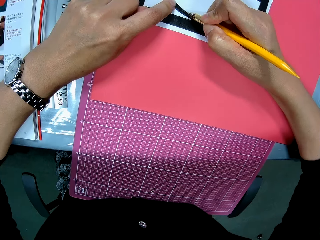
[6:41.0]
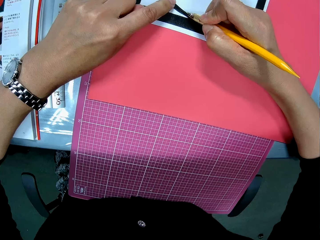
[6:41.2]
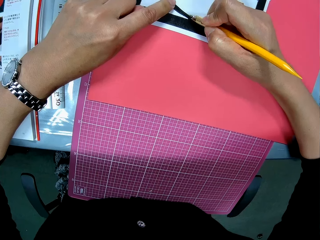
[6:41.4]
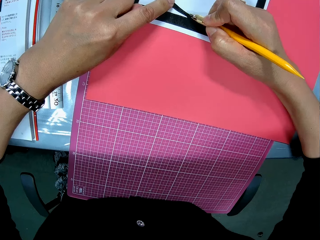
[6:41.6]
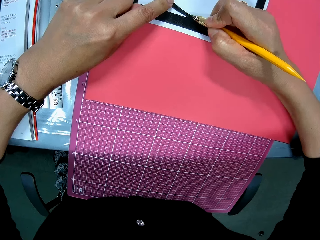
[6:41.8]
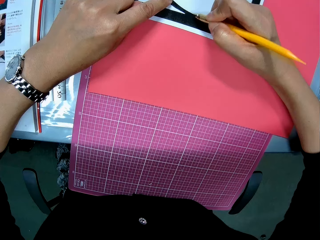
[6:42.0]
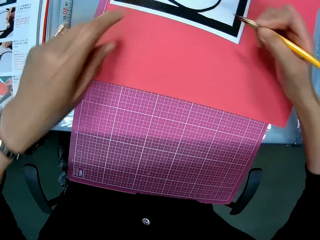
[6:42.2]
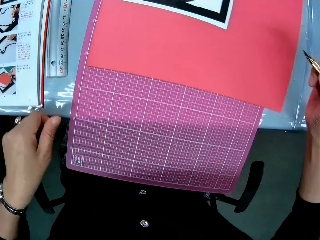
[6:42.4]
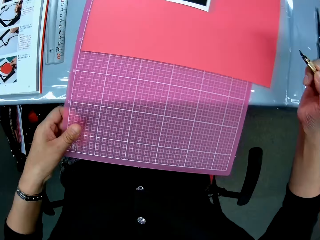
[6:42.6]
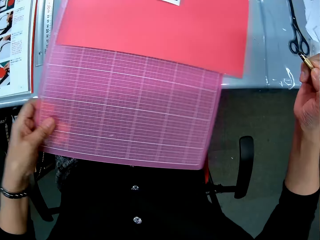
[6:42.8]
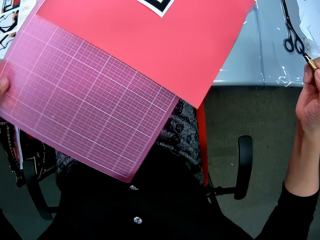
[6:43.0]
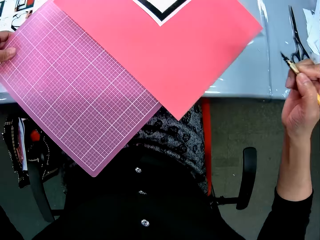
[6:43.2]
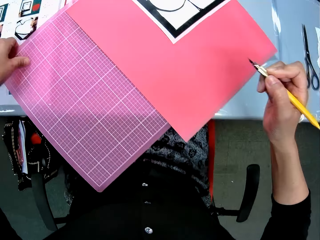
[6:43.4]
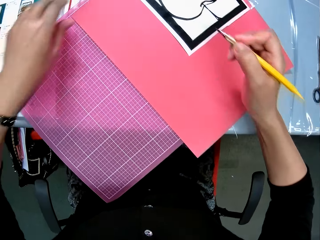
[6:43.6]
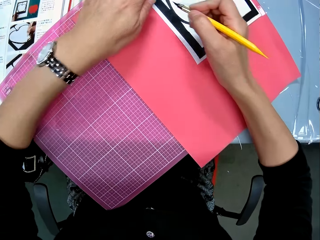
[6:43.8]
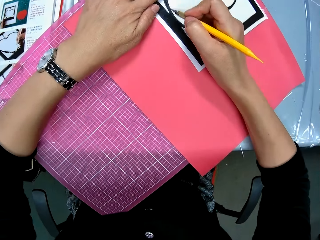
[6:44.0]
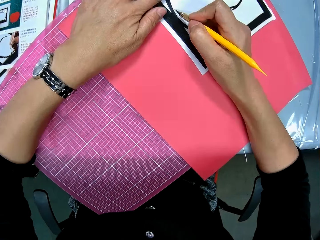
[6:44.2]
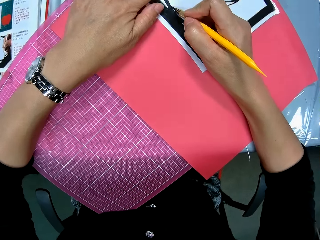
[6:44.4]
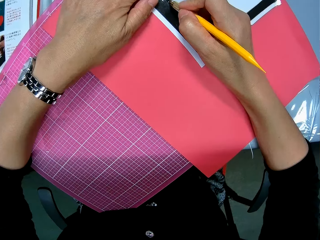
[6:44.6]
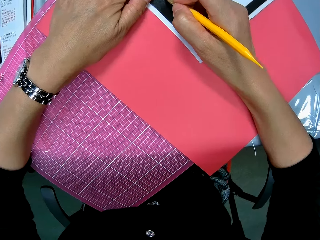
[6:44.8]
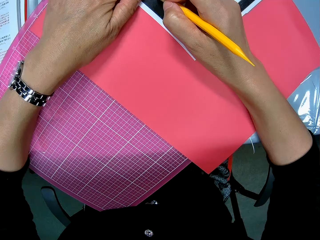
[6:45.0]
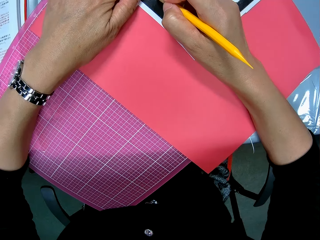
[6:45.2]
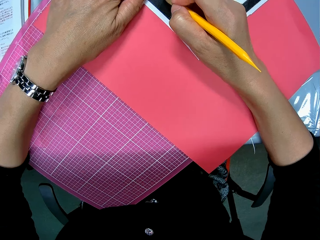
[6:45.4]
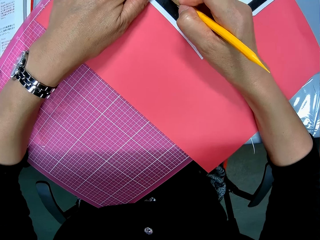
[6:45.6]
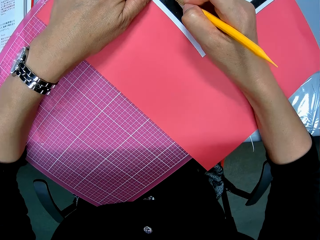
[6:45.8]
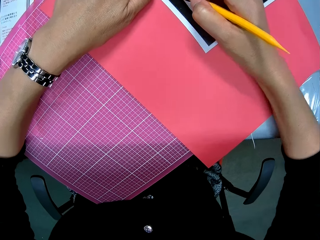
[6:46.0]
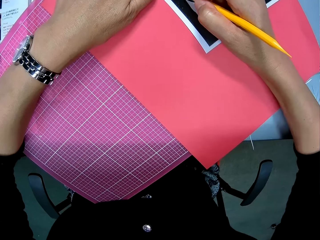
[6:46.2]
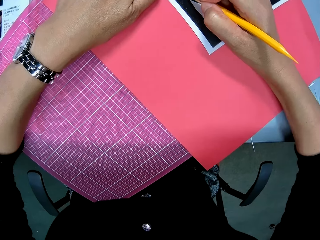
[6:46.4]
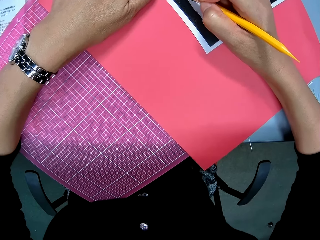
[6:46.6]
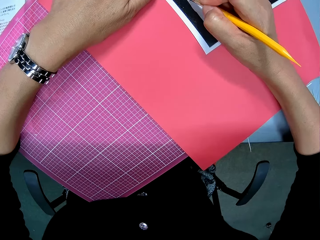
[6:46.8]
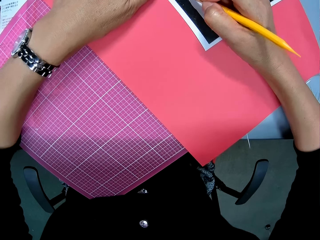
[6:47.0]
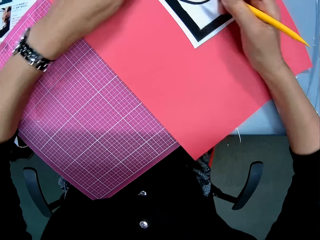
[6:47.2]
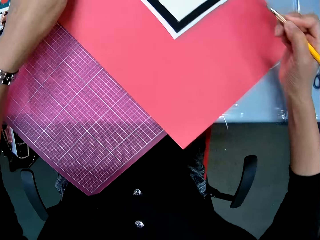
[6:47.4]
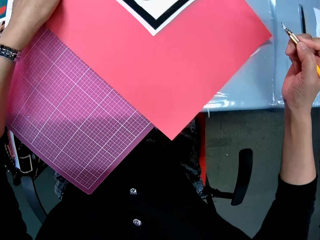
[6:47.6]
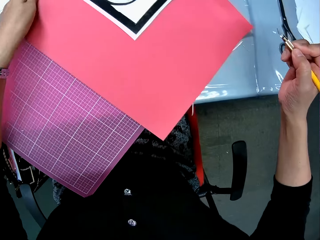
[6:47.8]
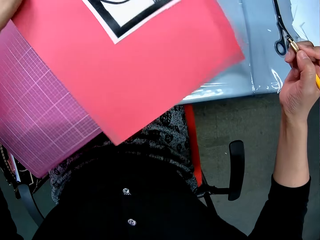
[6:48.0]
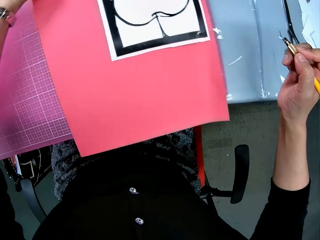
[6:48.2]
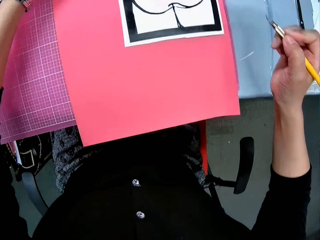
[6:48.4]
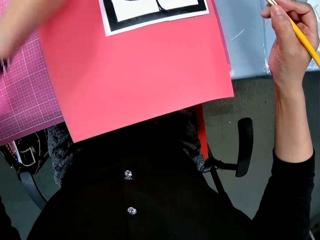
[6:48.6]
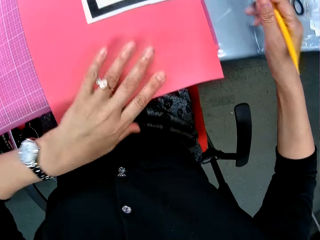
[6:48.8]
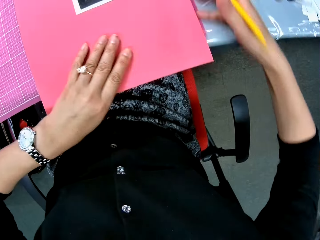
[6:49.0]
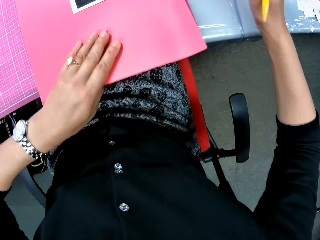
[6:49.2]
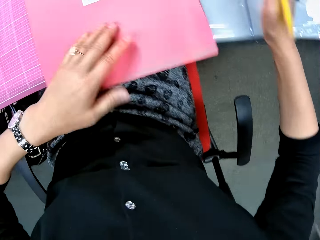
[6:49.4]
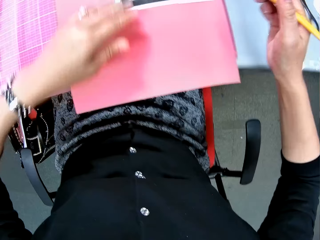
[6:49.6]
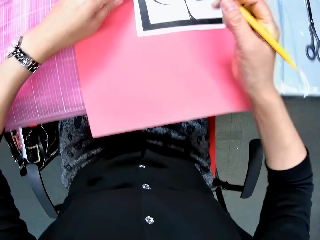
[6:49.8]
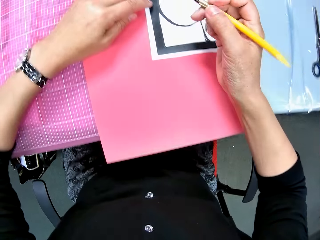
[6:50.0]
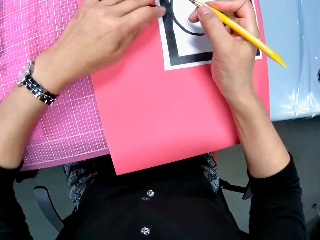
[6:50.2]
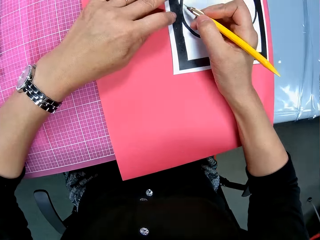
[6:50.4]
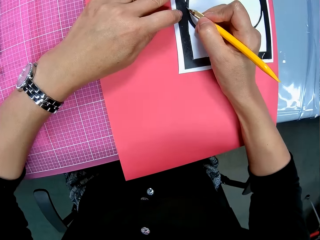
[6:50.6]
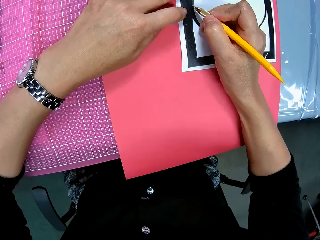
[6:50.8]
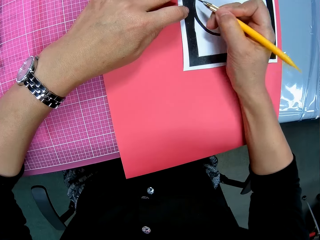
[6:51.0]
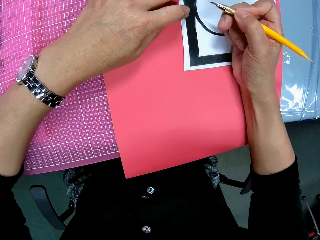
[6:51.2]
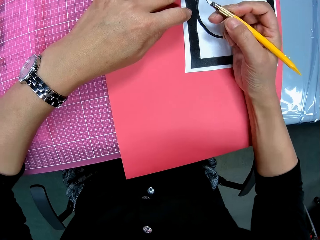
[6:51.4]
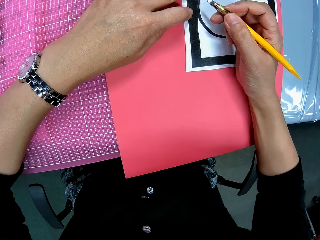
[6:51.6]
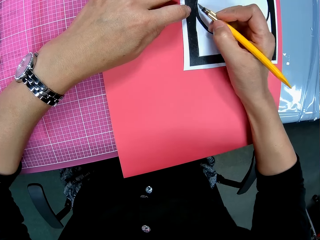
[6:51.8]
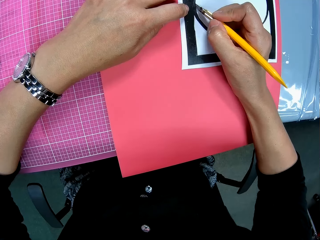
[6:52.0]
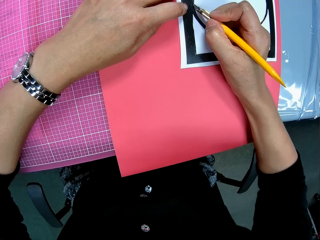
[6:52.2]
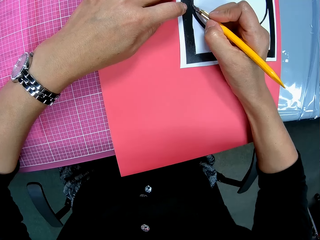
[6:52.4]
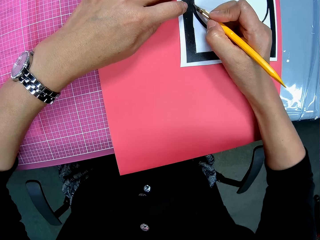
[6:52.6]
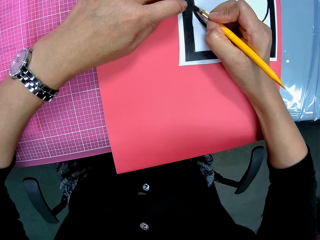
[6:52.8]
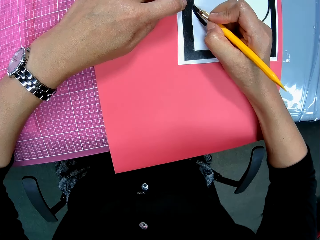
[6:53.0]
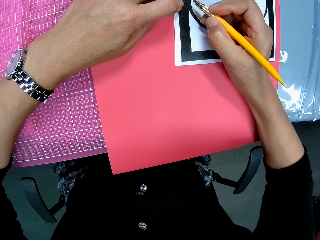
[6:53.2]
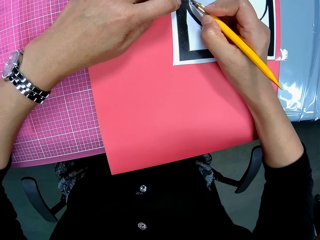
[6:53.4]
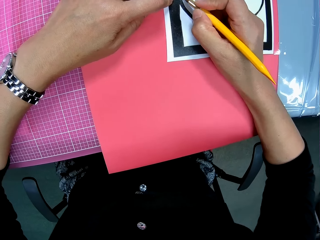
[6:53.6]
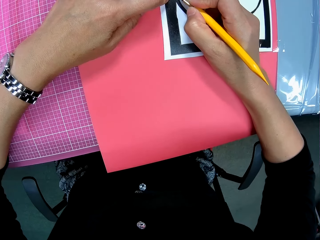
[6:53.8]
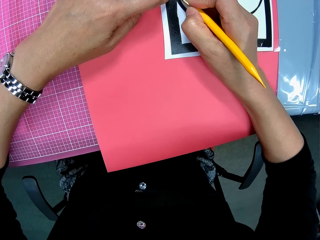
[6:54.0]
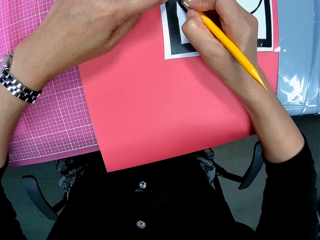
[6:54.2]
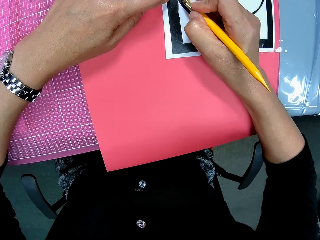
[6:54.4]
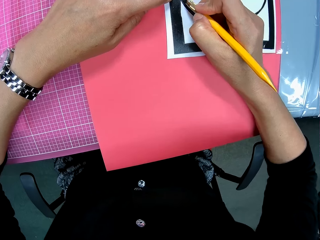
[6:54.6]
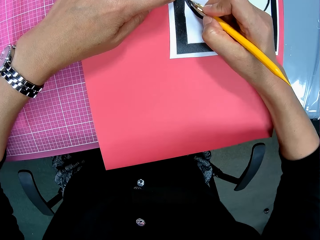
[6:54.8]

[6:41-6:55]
The camera wearer rotates the cutting mat on the table. She turns the manila paper. She continues to cut the paper craft with the craft knife. She rotates the cutting mat on the table. She turns the manila paper. She dusts the table with her right hand. She continues to cut the paper craft with the craft knife.

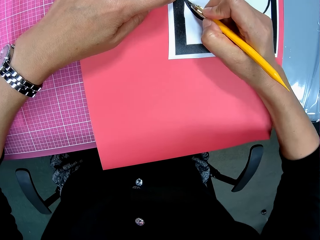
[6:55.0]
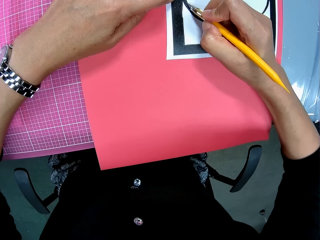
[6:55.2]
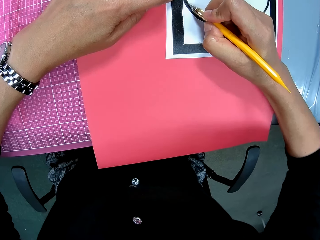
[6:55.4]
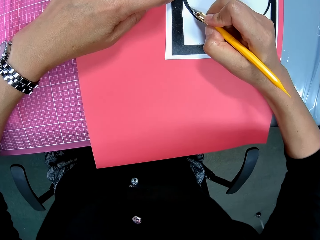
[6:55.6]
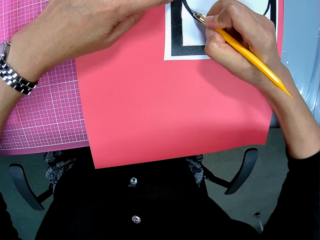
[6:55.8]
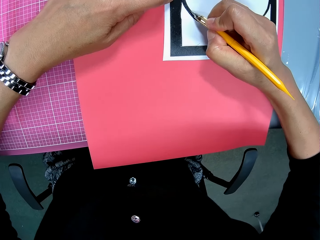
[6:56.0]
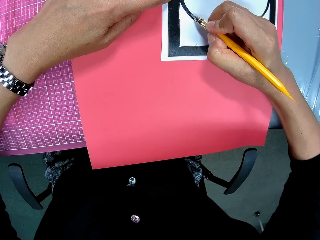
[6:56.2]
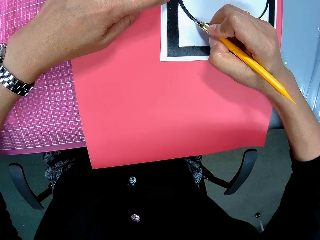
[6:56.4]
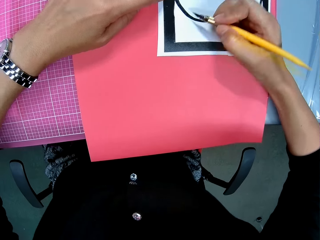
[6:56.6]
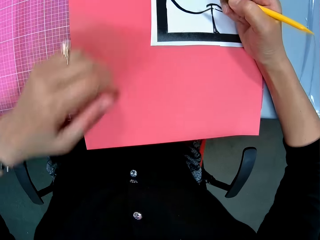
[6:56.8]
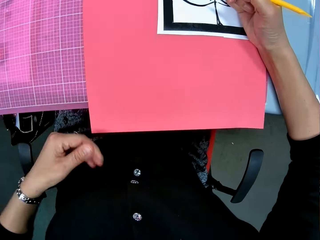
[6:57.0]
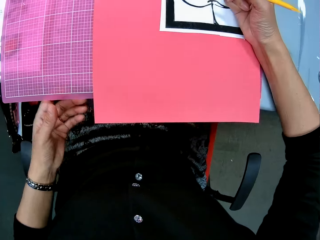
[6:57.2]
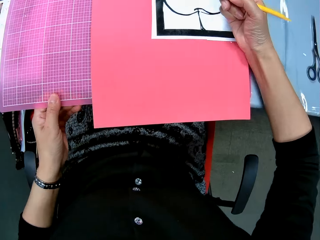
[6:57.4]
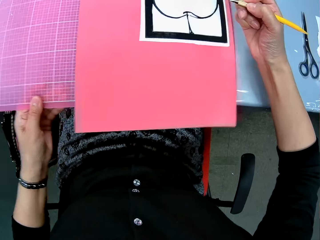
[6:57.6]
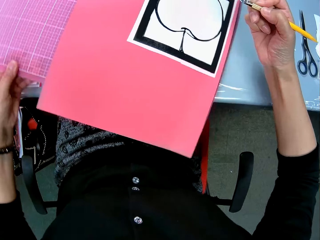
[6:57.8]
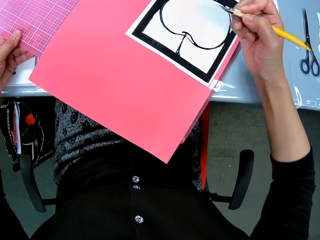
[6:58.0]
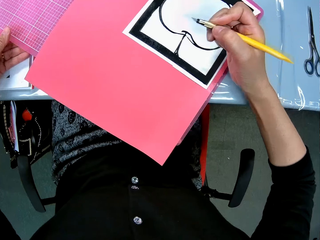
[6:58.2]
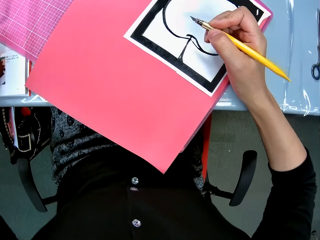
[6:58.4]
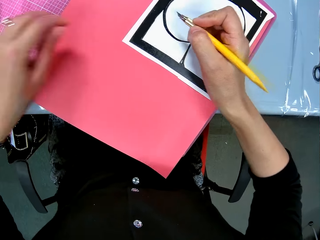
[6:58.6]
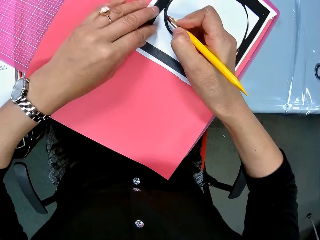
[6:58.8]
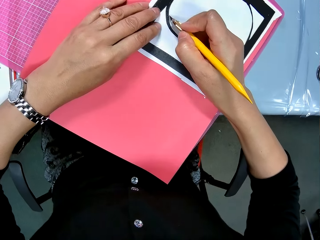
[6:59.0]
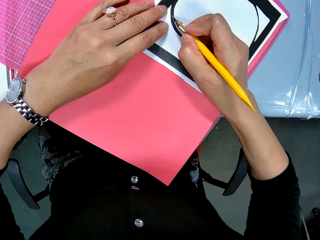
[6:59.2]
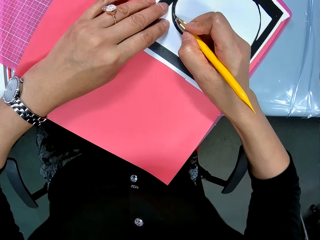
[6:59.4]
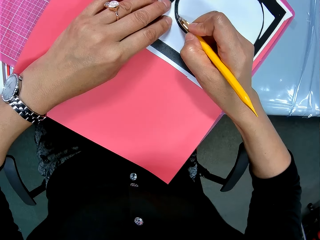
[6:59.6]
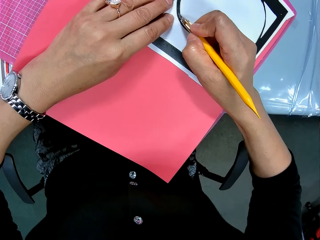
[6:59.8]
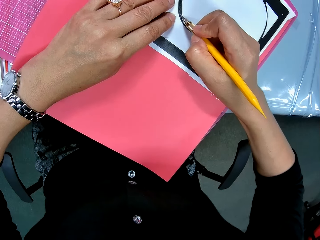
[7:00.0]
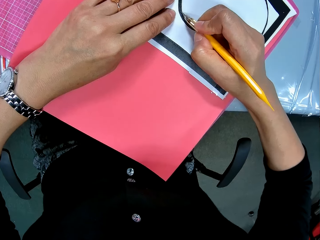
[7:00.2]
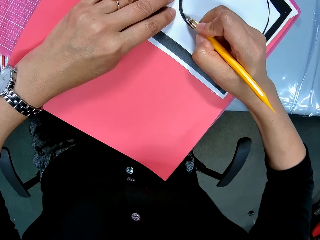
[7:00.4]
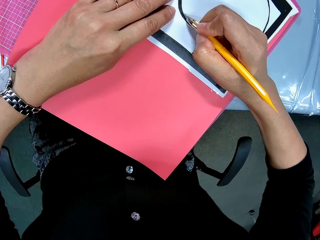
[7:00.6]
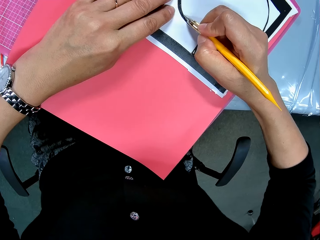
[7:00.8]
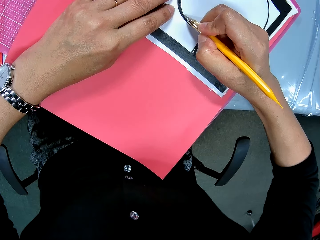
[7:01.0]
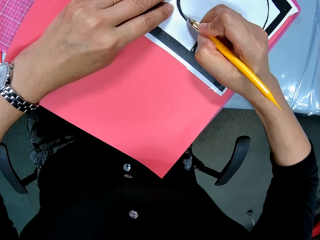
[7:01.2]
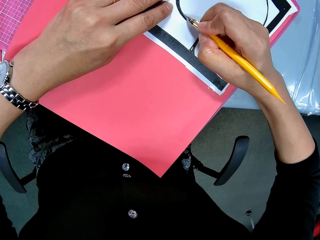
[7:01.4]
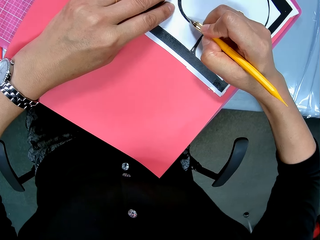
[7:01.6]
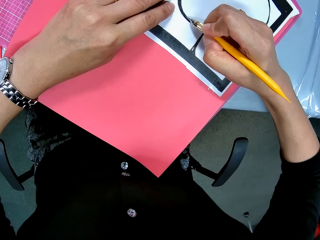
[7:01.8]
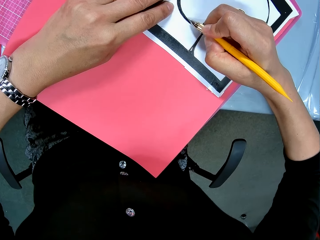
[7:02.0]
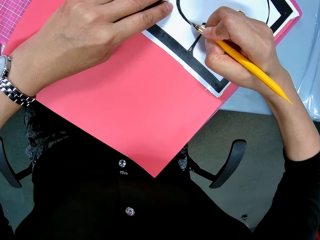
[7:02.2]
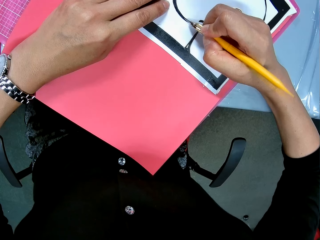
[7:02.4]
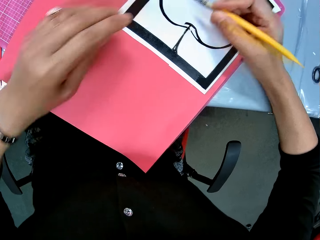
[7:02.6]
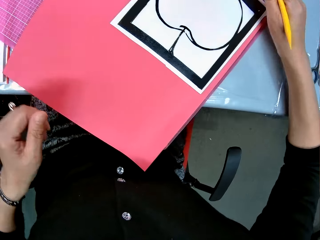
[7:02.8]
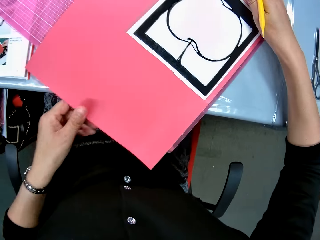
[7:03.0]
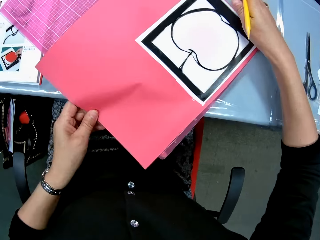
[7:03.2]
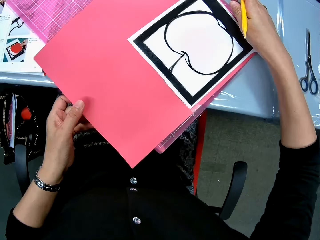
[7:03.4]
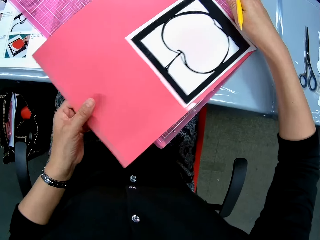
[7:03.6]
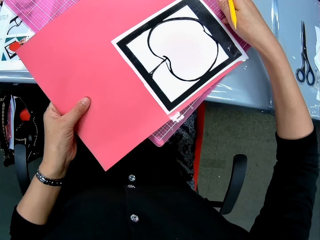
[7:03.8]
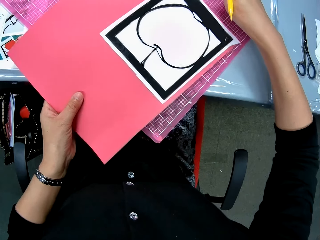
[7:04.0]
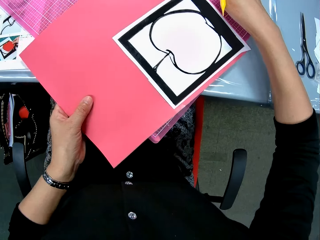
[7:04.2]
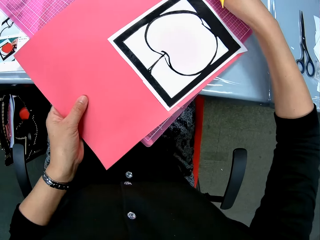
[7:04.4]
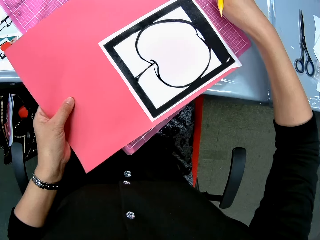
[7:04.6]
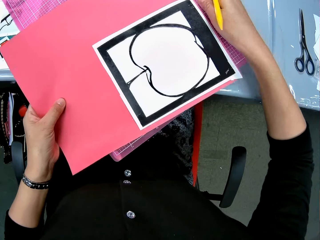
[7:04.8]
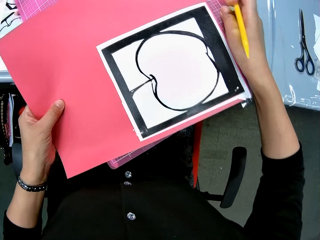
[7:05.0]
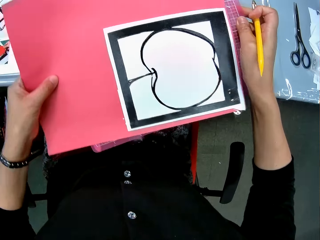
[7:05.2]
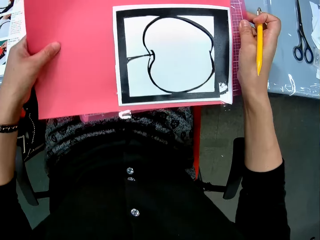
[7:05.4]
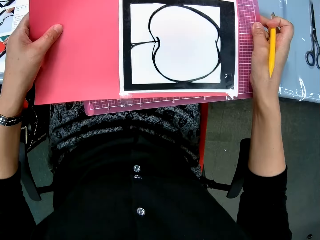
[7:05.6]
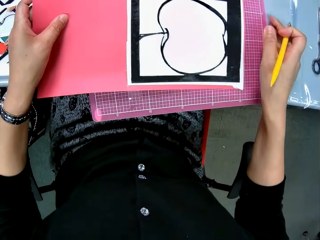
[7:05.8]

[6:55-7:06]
The camera wearer rotates the cutting mat on the table. They turn the manila paper. They continue to cut the paper craft with the craft knife. They rotate the cutting mat on the table. They turn the manila paper.
